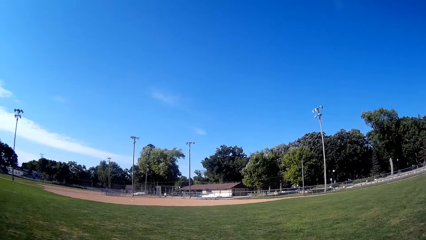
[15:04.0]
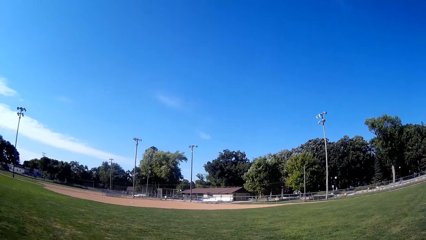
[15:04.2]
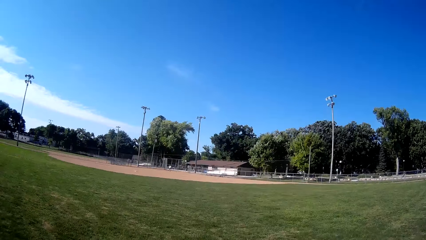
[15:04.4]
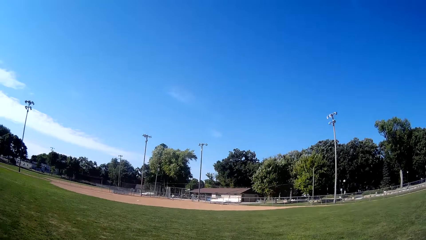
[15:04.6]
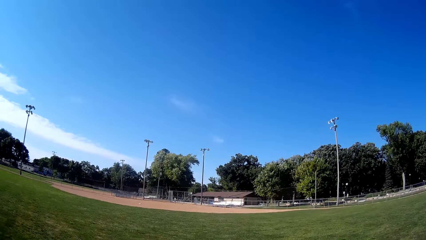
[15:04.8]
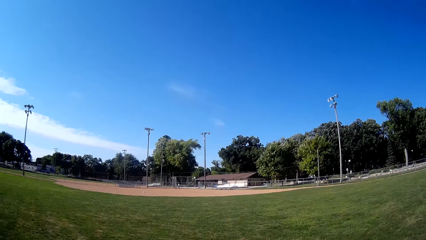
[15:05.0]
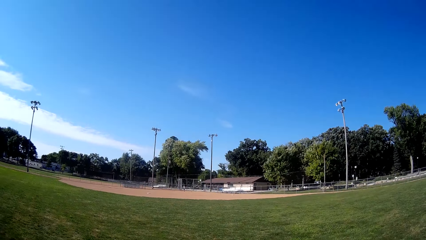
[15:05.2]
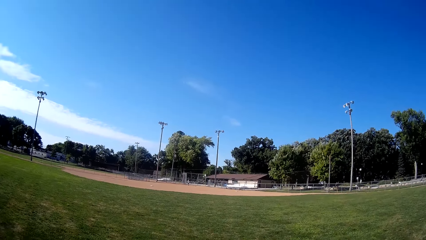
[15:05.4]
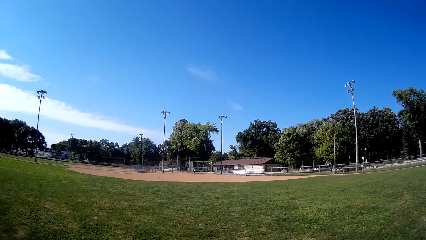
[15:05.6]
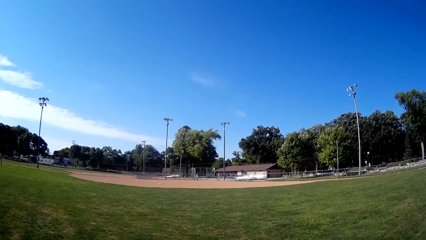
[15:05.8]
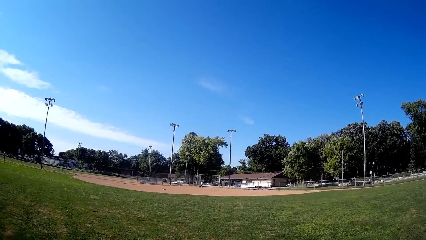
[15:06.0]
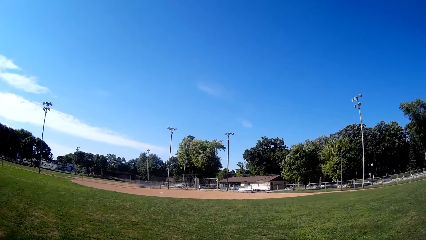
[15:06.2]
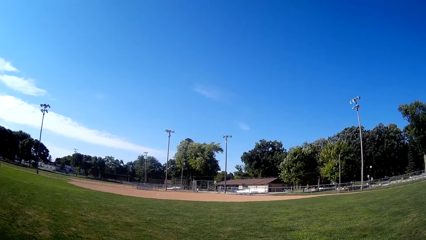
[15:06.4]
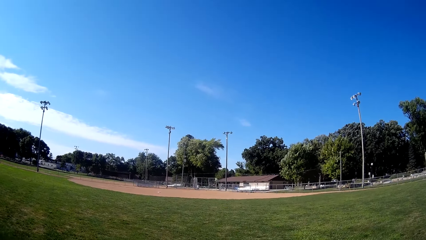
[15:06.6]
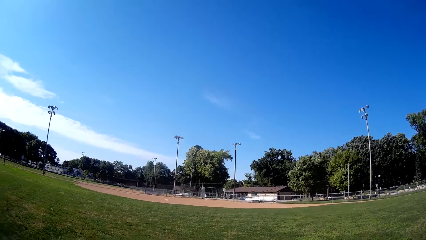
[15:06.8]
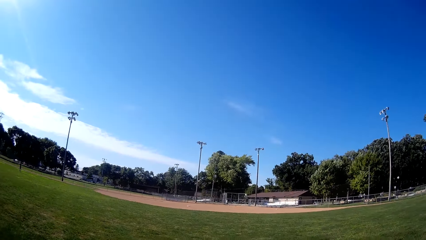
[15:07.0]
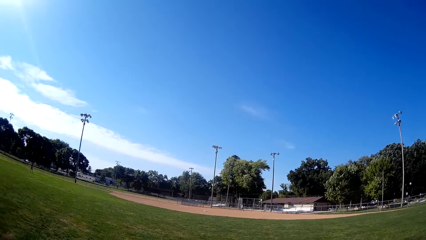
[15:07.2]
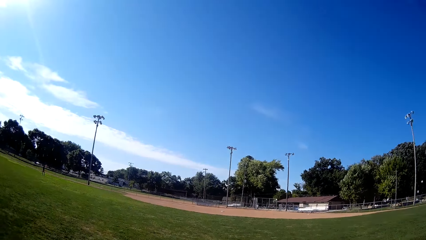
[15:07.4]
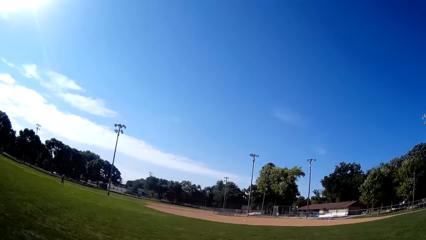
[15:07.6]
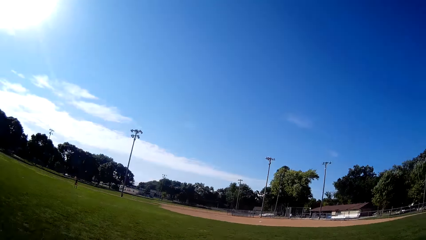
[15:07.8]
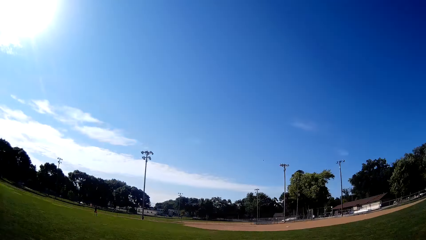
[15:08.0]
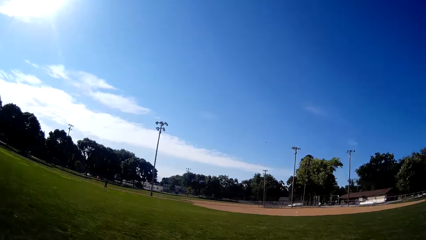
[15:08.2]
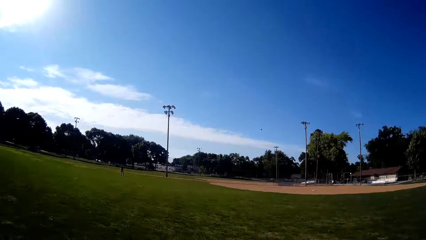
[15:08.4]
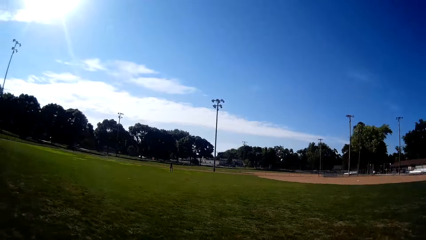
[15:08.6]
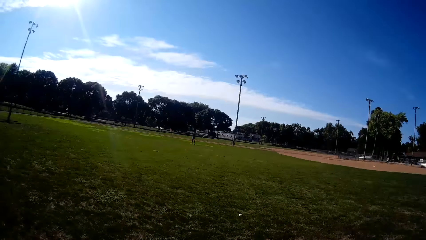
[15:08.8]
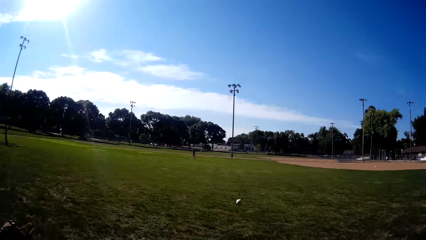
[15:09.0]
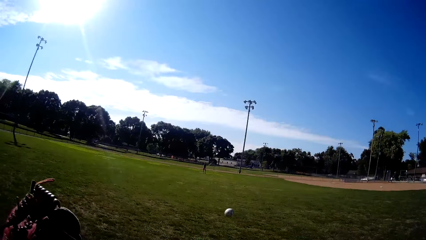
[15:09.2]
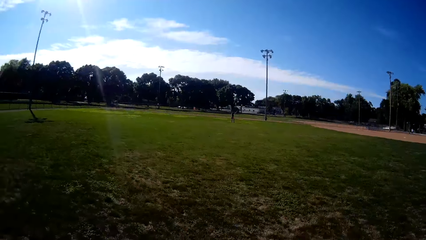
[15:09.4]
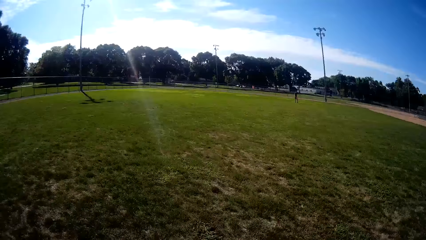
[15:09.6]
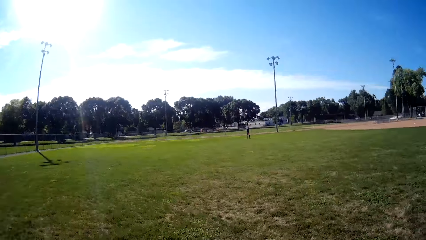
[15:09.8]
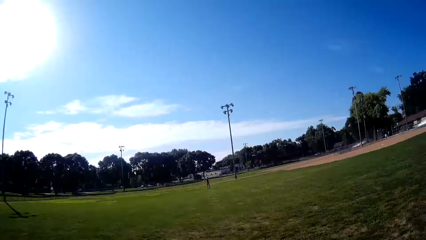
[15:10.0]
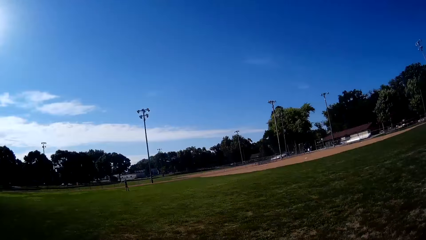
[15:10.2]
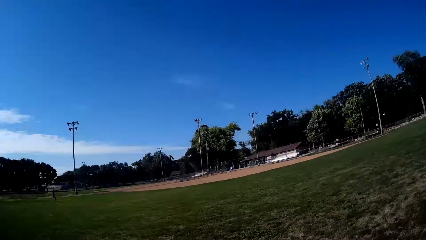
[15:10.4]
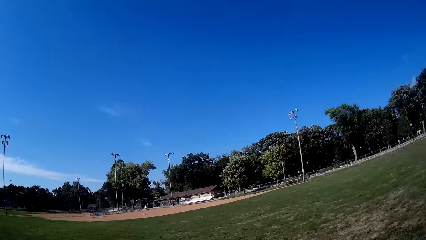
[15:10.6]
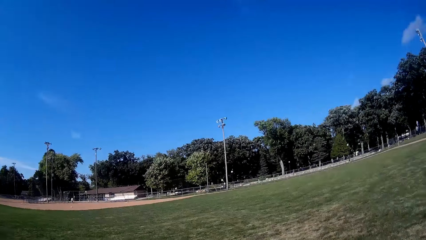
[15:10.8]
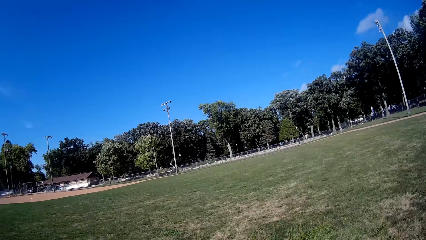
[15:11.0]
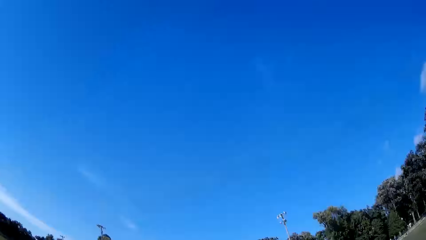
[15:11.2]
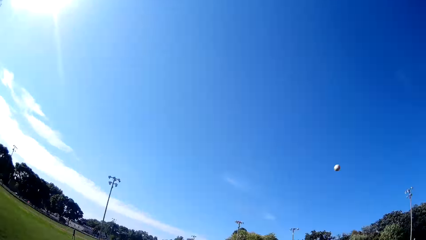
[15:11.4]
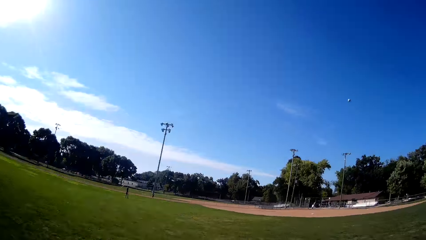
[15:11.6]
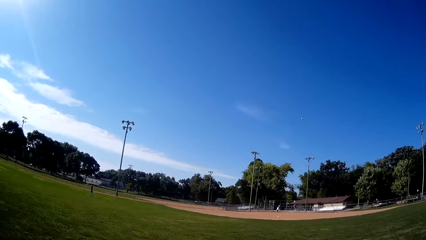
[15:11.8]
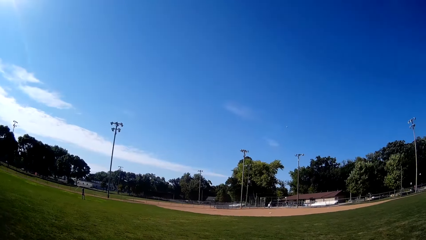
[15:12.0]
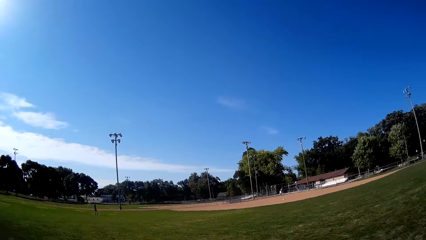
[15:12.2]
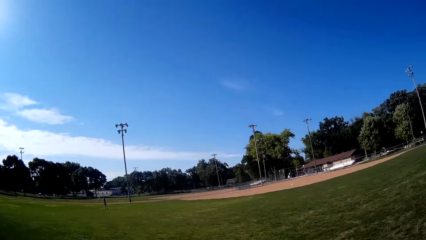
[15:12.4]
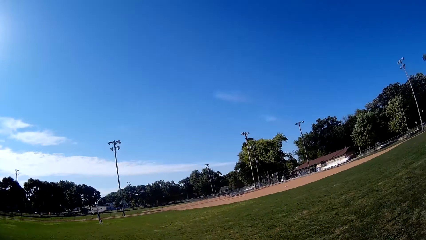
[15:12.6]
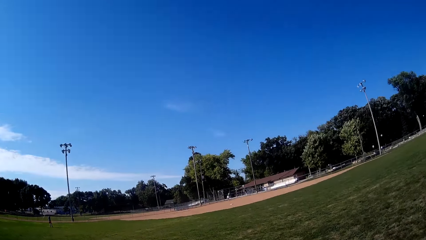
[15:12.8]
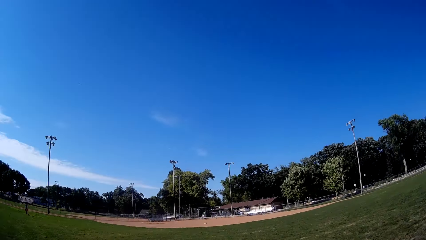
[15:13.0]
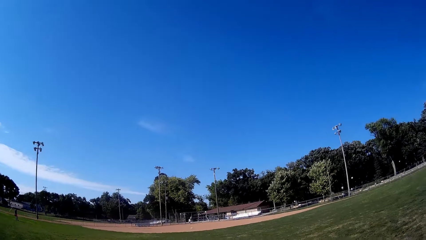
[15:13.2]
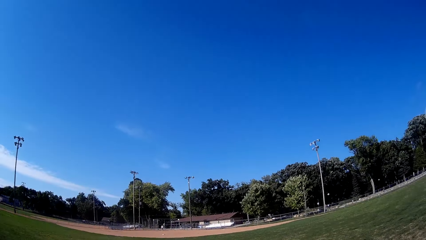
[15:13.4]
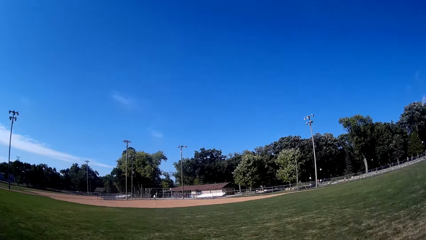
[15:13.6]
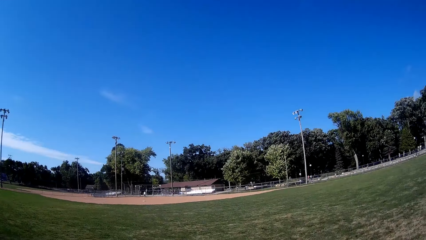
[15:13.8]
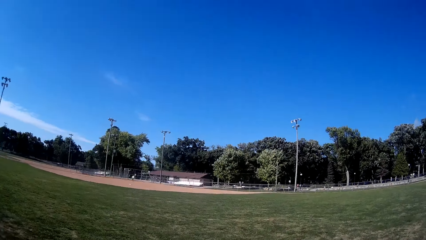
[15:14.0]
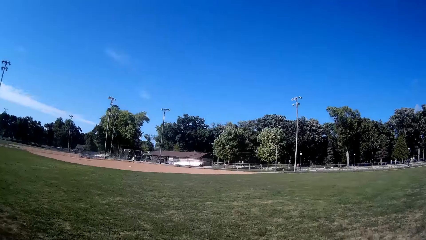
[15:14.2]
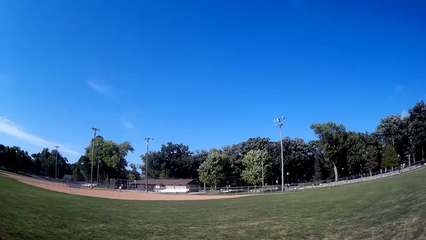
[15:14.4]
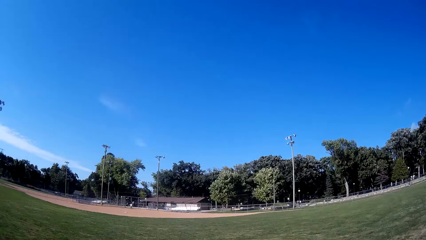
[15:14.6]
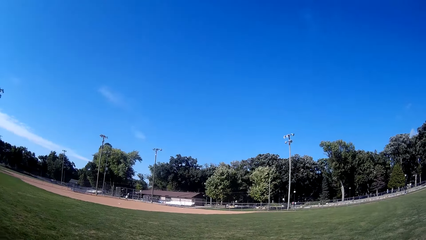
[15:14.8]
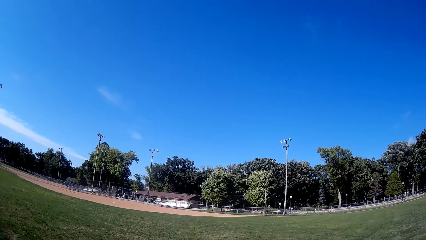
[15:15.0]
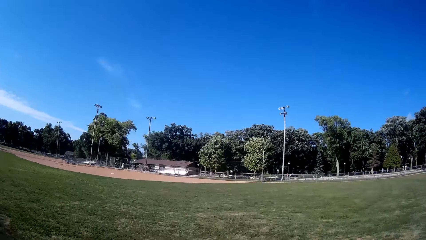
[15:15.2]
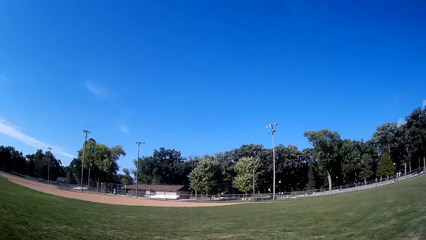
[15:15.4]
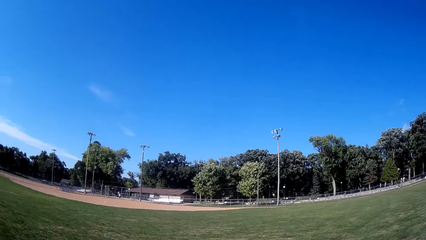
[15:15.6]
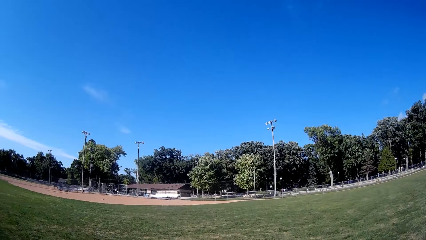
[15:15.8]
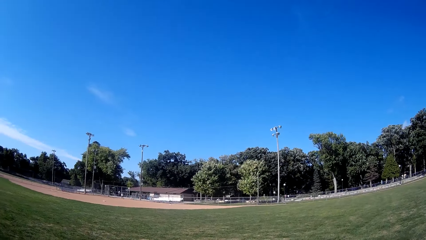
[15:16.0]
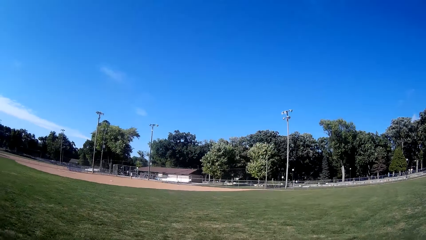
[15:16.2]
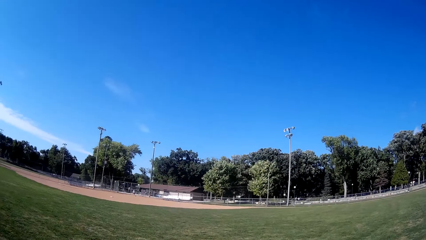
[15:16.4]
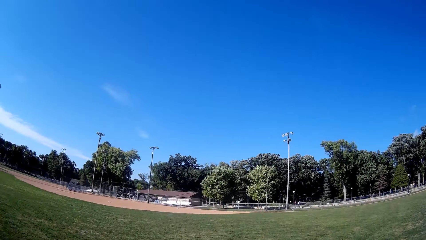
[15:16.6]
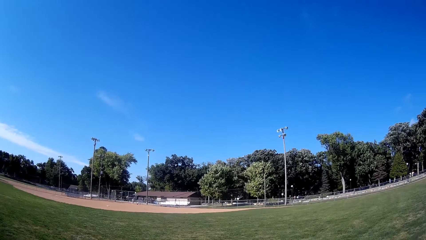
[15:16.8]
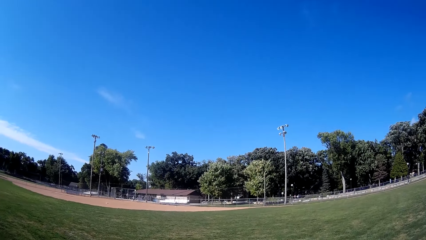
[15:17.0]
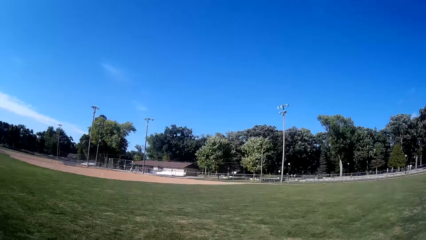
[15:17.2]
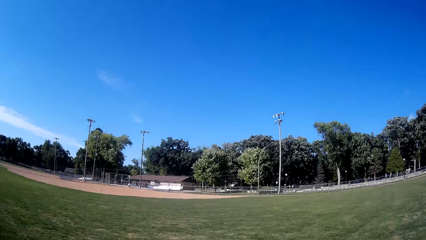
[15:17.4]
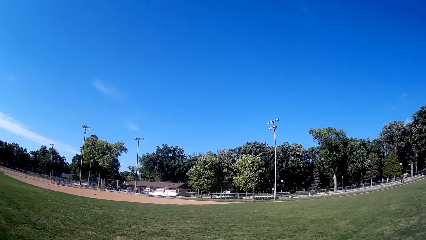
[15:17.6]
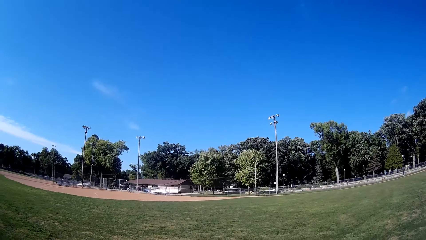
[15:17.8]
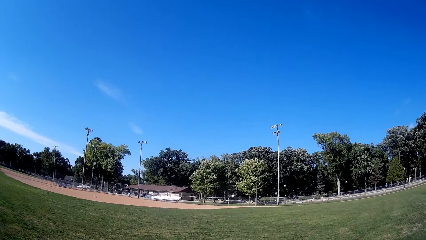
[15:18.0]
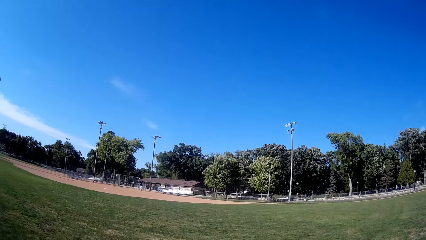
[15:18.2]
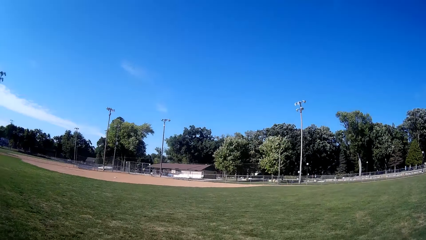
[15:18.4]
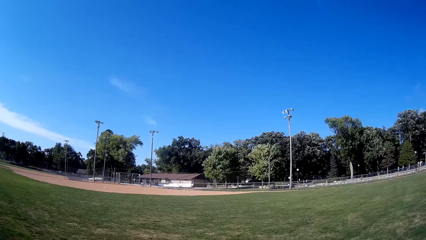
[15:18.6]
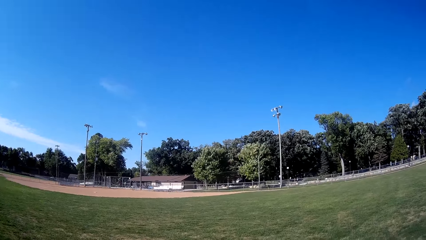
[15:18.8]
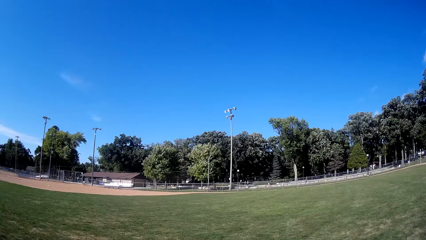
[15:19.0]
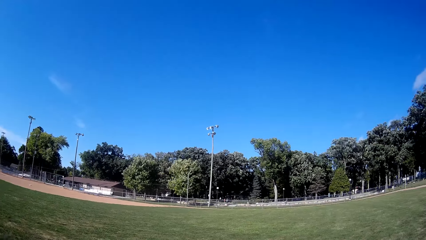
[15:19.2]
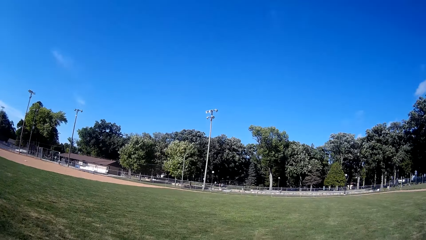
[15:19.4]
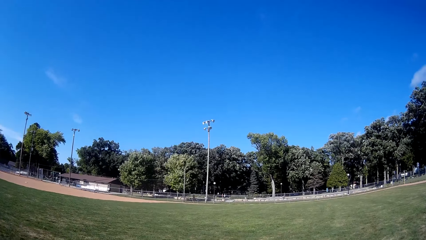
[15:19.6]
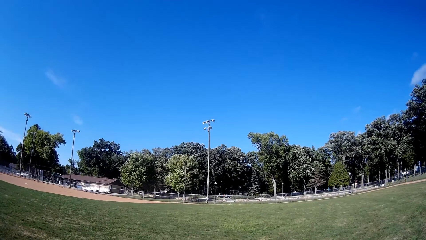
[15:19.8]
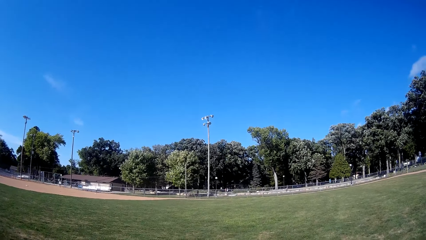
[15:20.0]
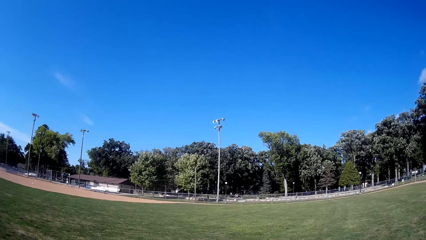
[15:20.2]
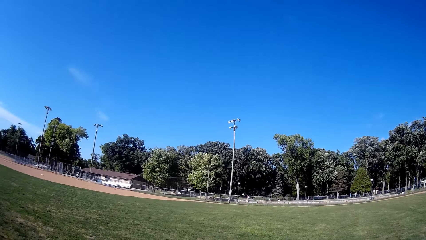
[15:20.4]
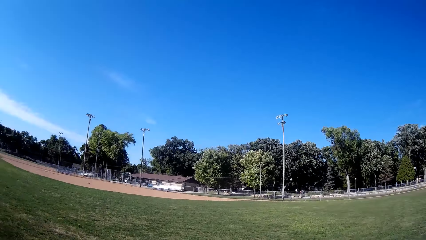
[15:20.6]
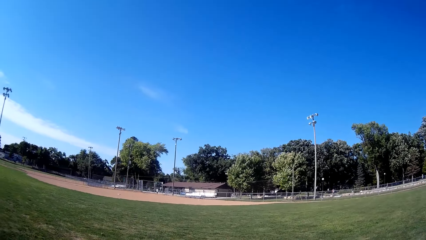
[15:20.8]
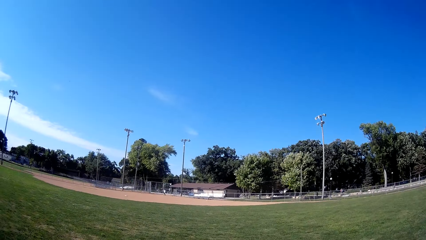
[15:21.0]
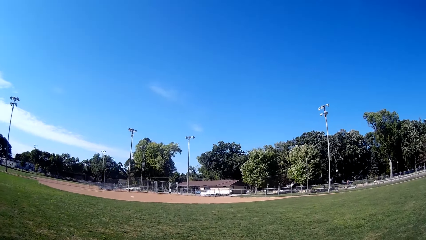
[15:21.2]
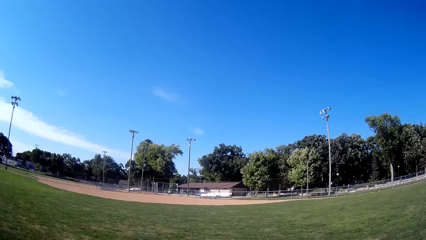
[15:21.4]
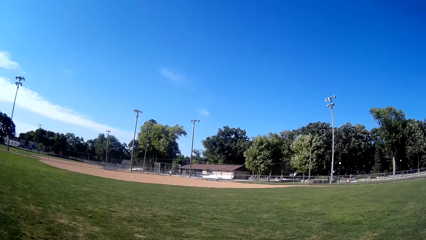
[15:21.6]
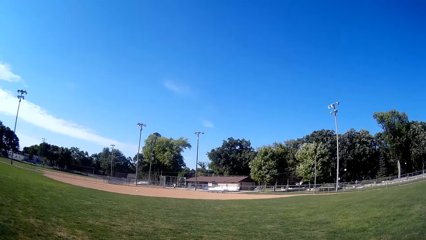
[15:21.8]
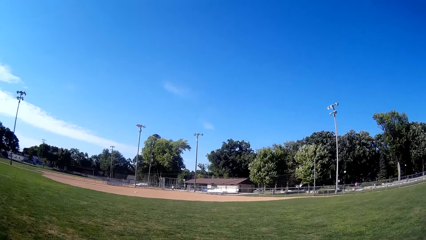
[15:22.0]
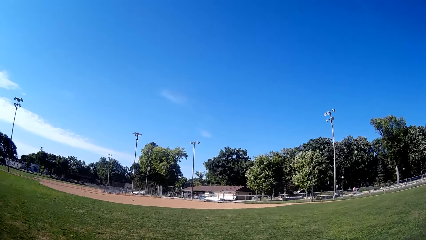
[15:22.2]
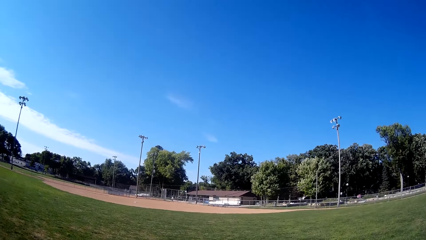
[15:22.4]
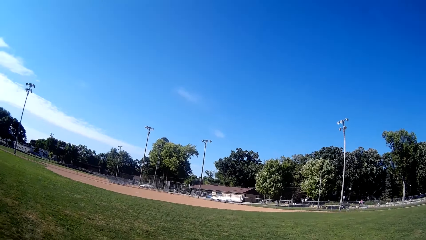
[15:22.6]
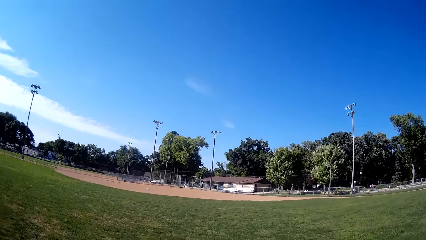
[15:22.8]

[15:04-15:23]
The man bats the baseball to the camera wearer. The camera wearer runs towards the baseball. They catch the baseball. They hit the ball. They pitch the baseball. The man converses, steps forward, touches the ball, and walks around.
